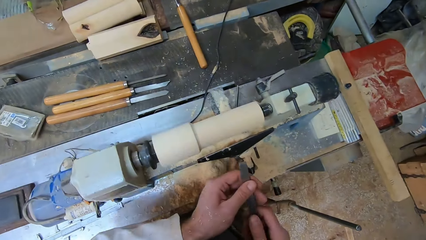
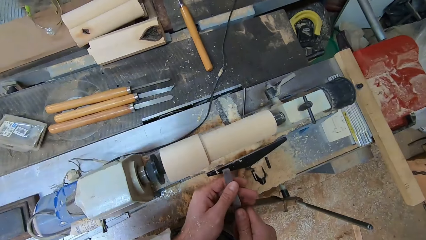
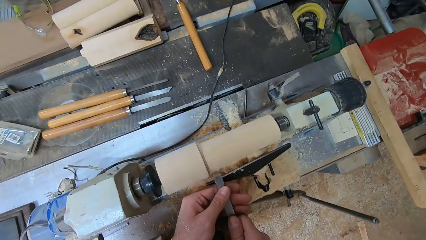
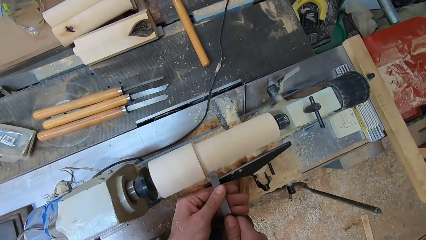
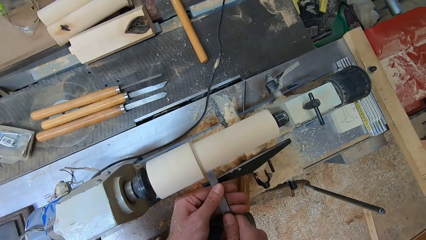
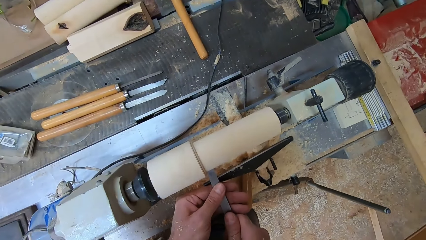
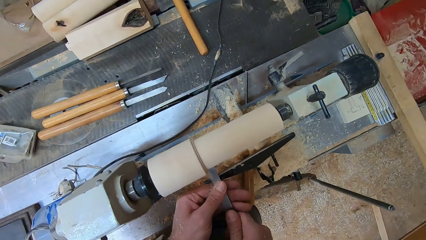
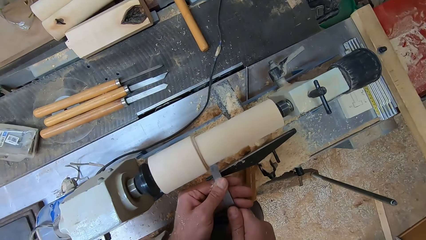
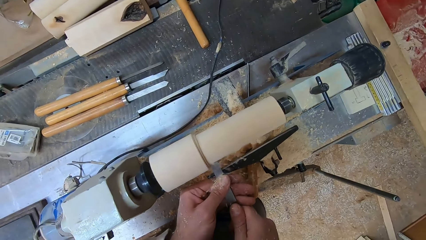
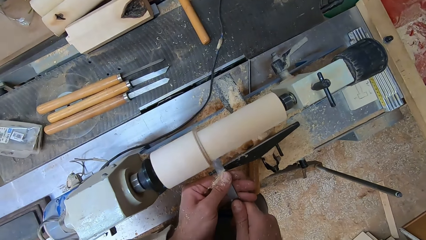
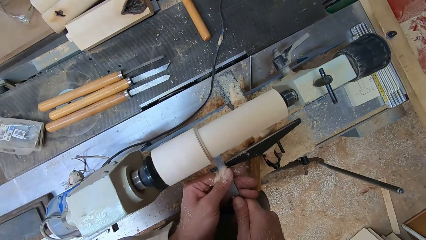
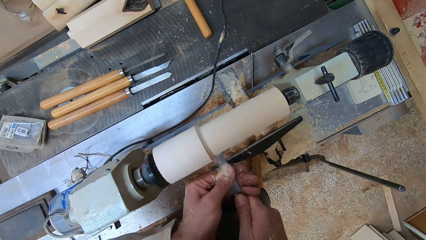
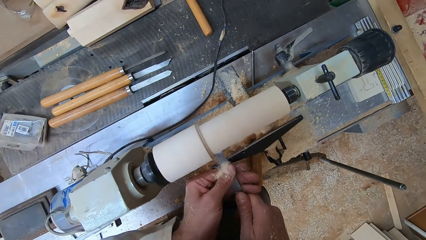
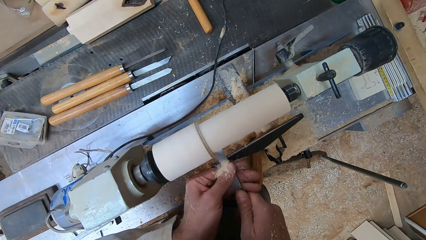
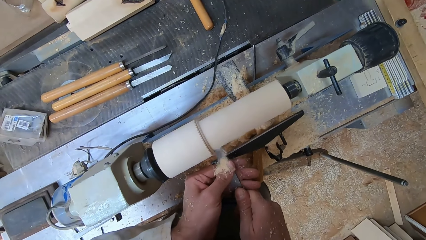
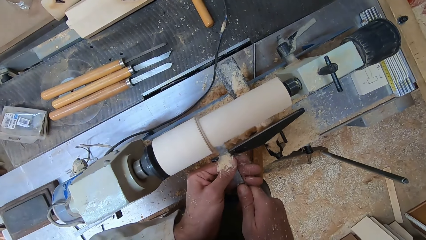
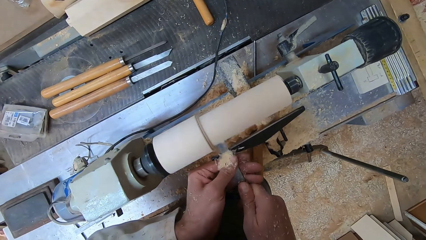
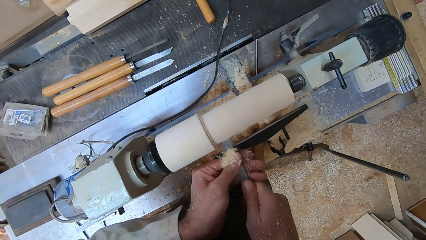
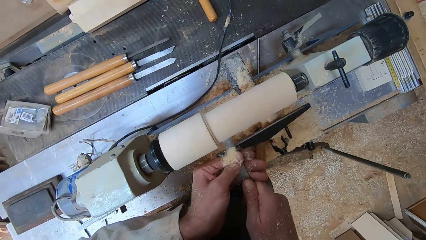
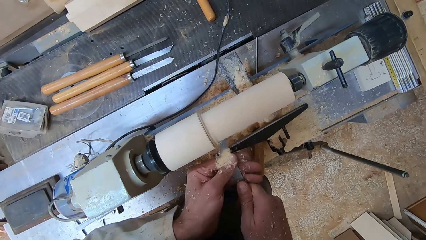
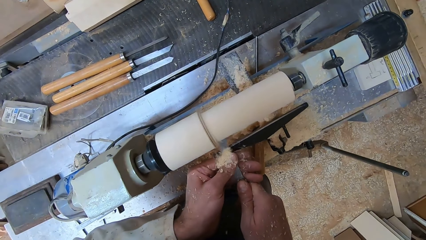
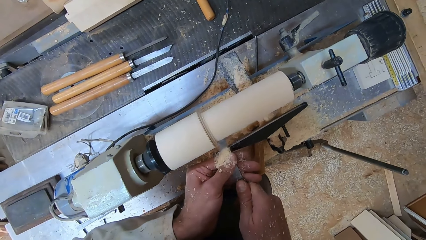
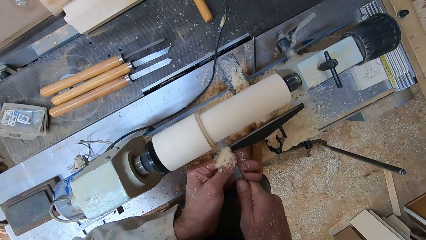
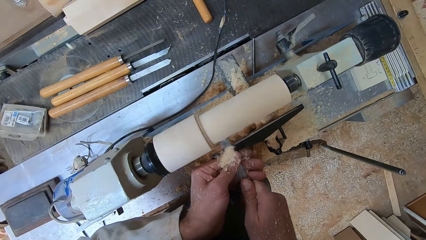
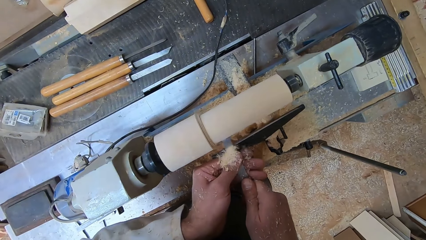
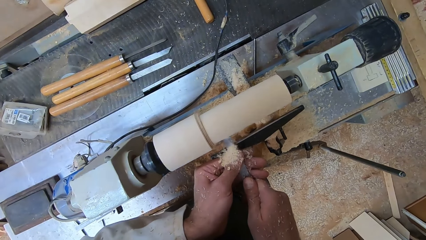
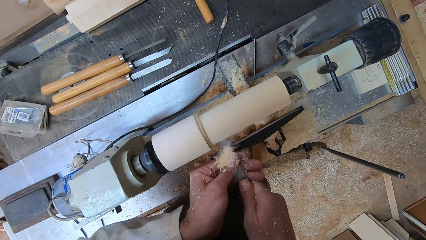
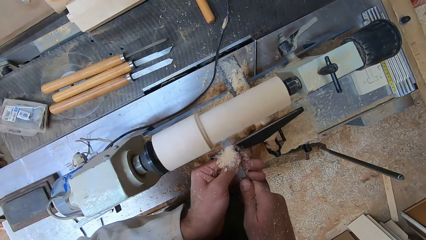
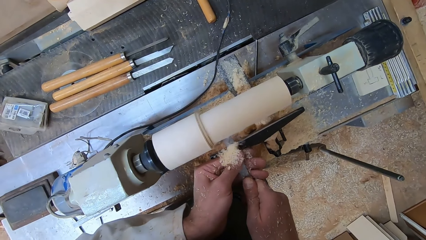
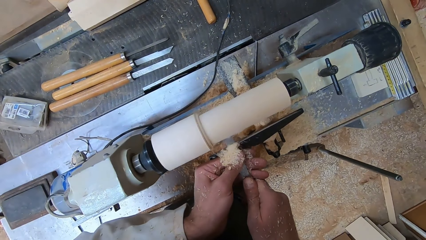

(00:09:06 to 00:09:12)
The camera wearer holds the chisel with both hands. They shave the round wood in the round wood making machine with the chisel in both hands.

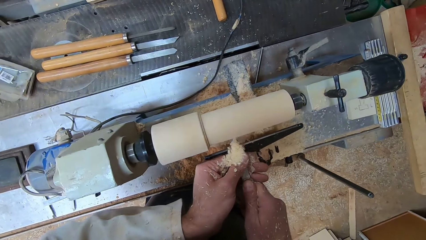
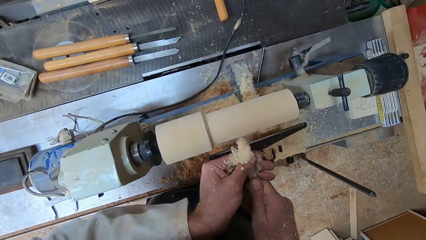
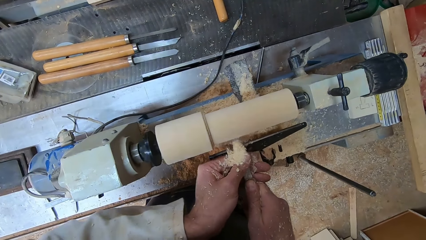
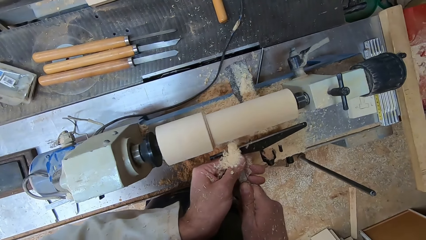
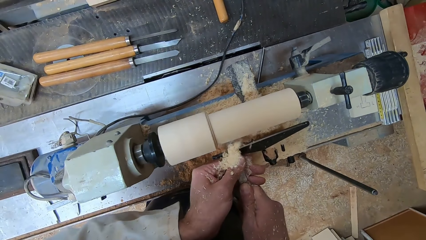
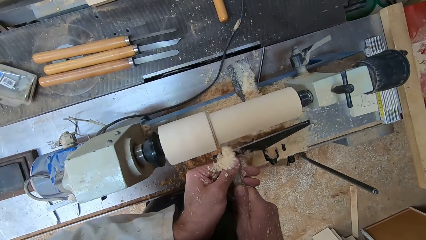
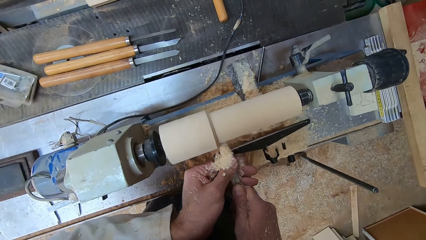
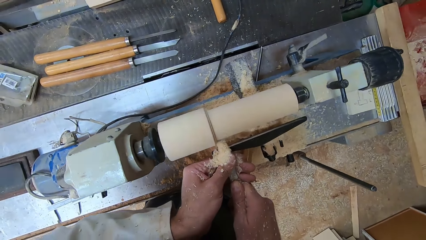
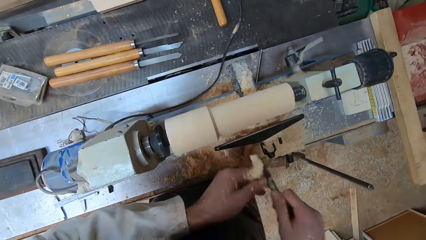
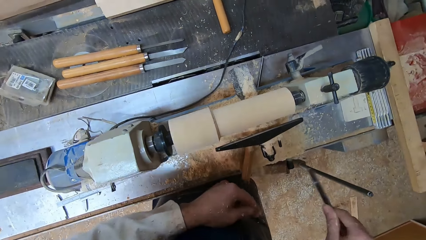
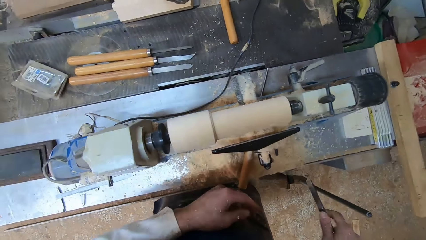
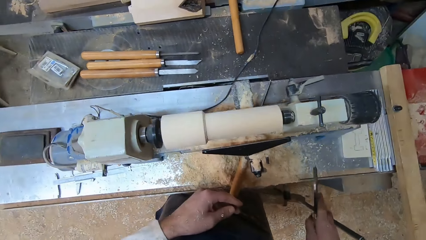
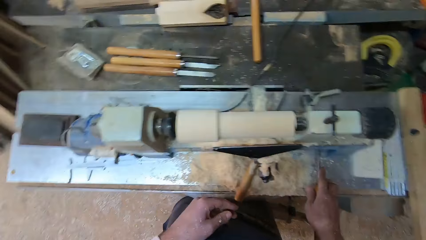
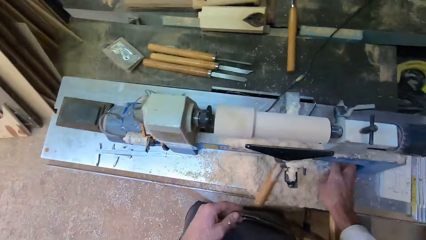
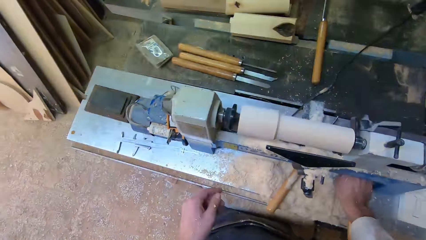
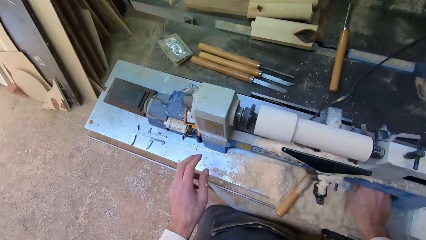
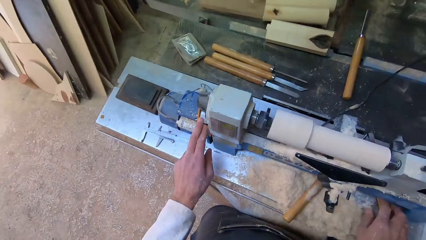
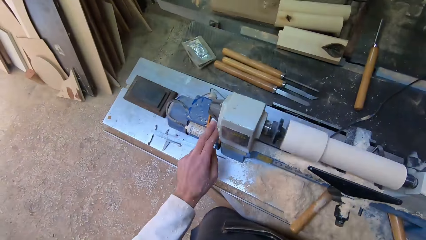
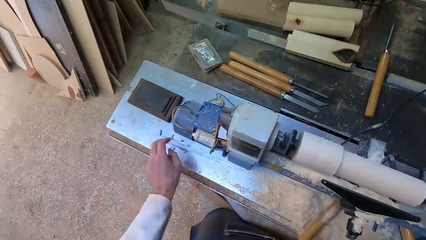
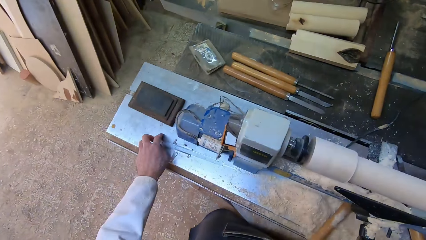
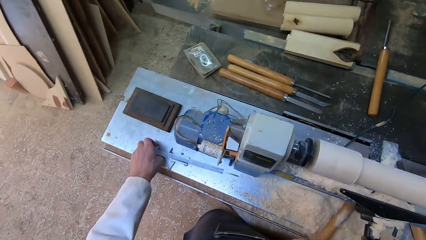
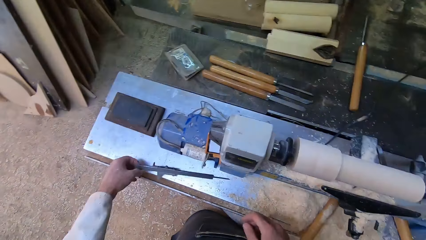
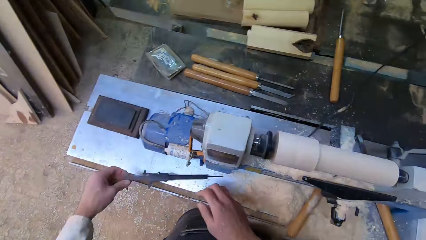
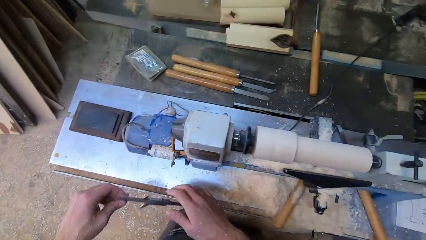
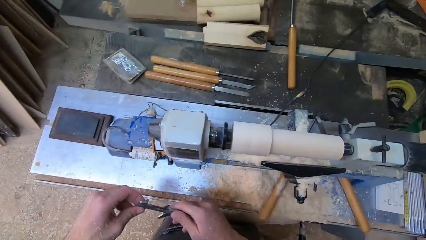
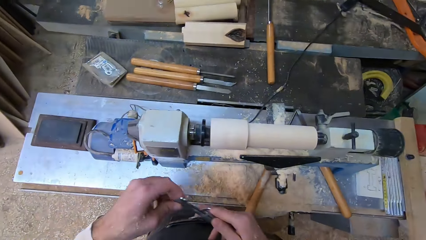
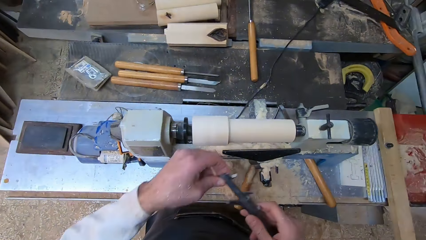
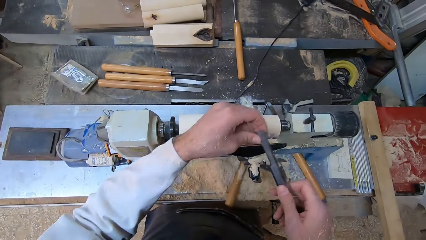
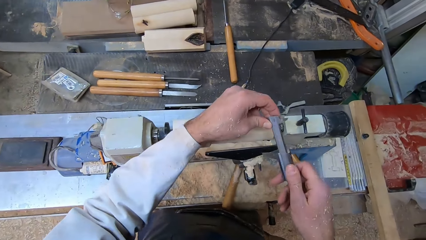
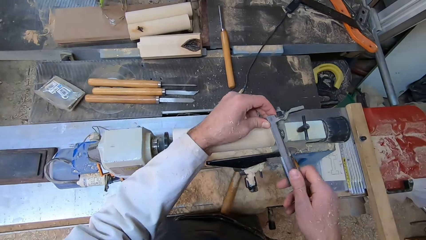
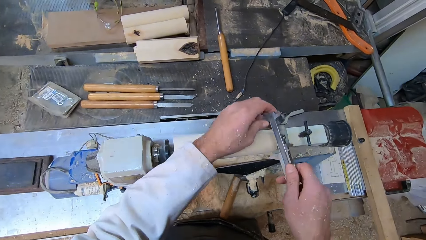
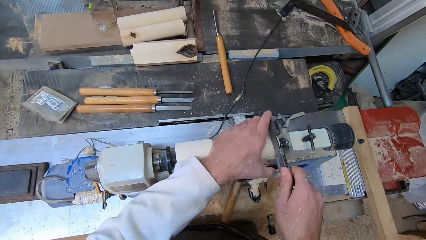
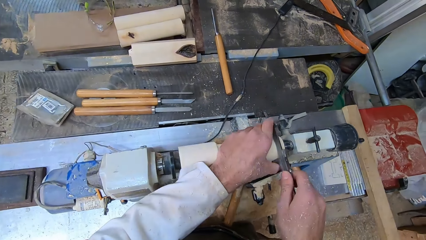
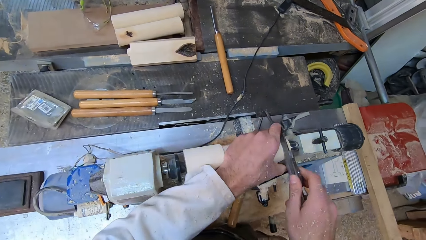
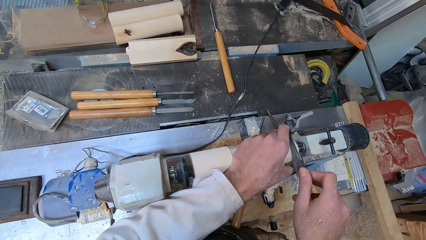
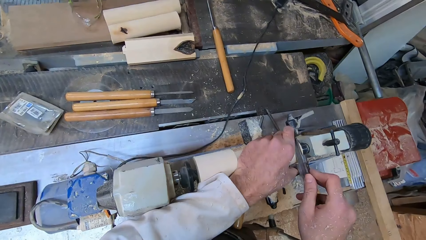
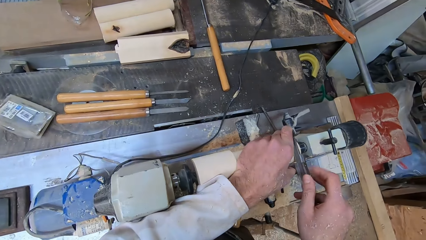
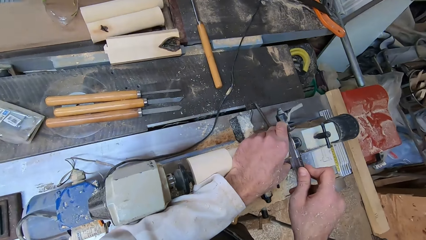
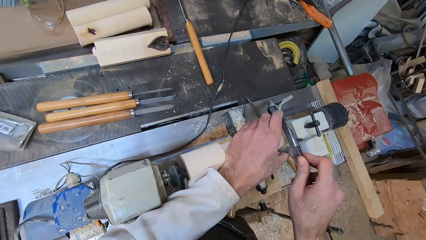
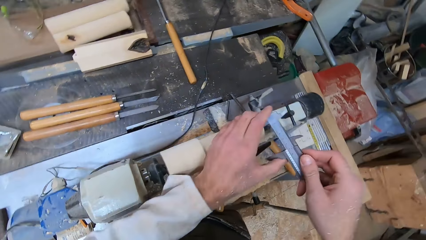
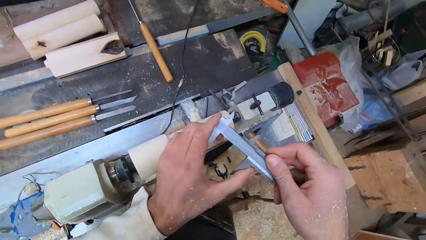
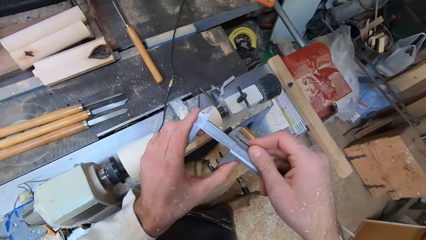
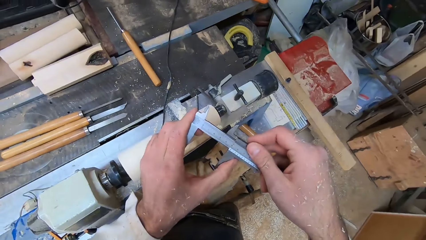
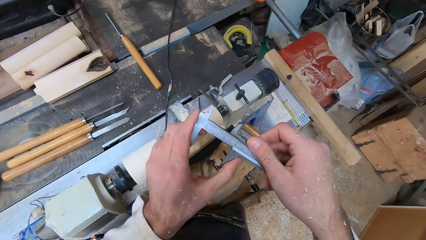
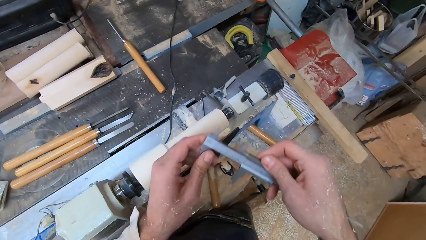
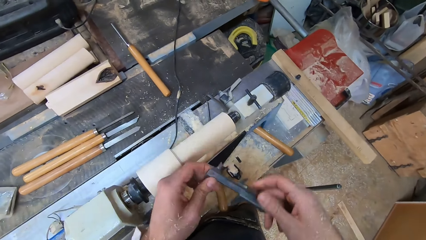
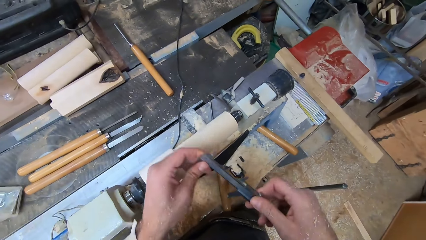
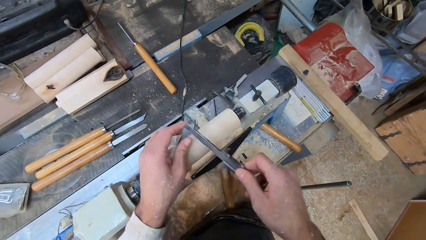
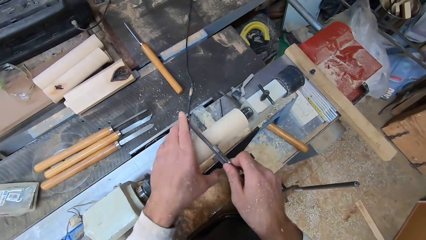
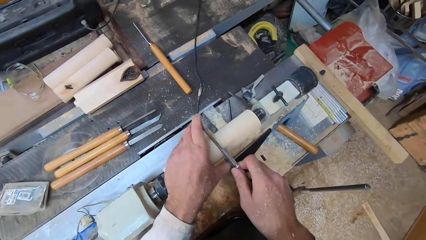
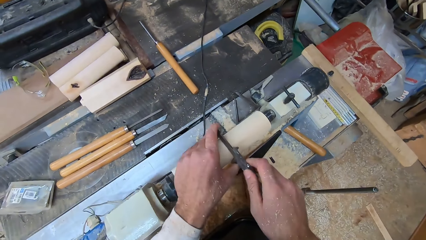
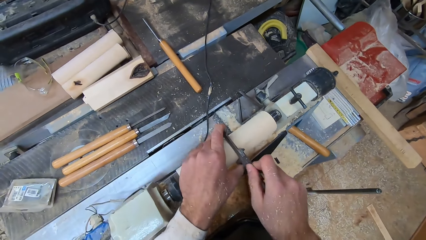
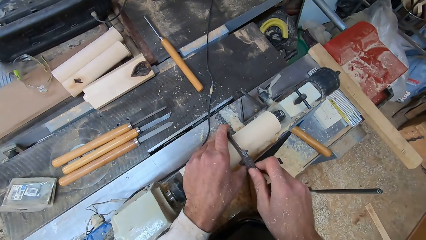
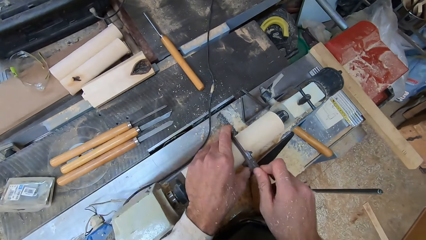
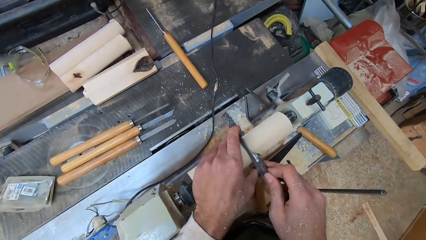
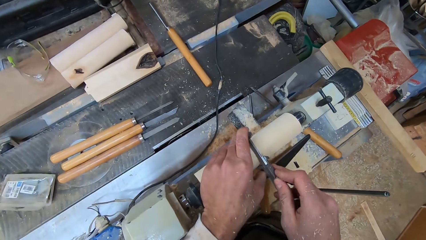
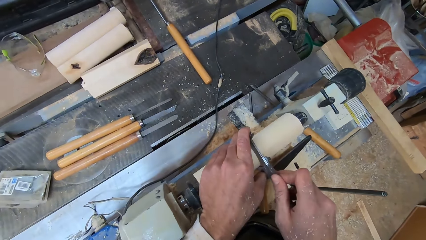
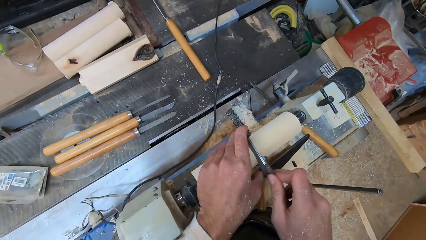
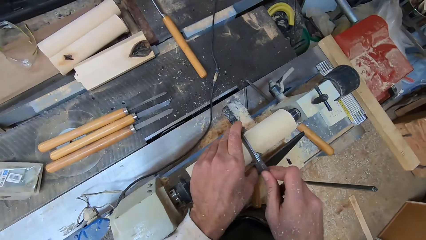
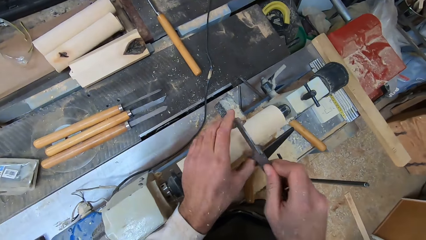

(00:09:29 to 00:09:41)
The camera wearer shakes wood shavings off his hands. He drops the chisel on the round wood making machine with his right hand. He switches off the round wood making machine with his left hand. He picks up the caliper from the round wood making machine with his left hand. He holds the caliper with both hands. He measures the round wood in the round wood making machine with the caliper in both hands. He looks at the caliper measurement. He measures another part of the round wood in the round wood making machine with the caliper in both hands.
